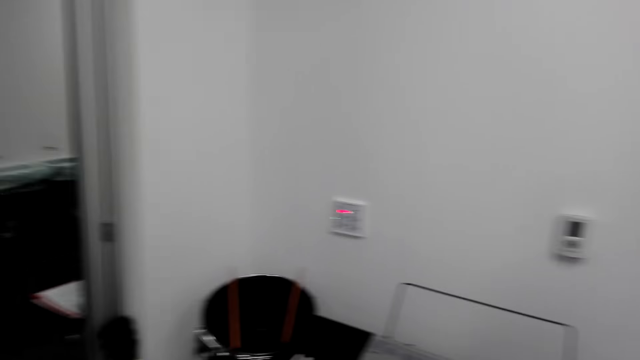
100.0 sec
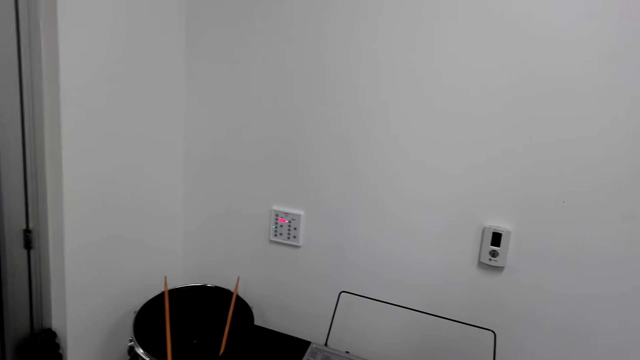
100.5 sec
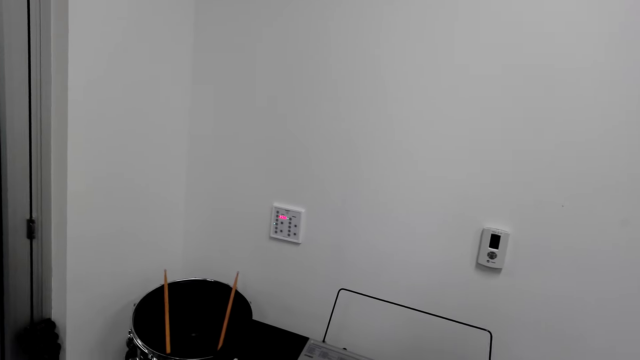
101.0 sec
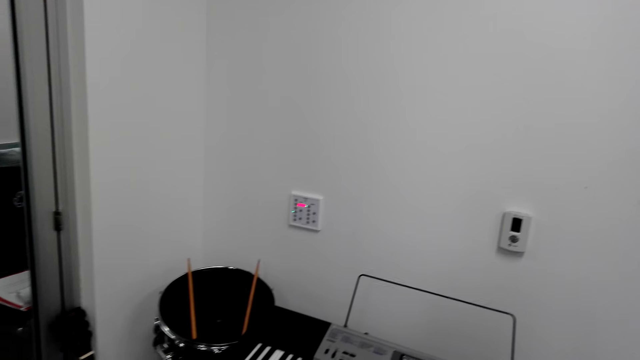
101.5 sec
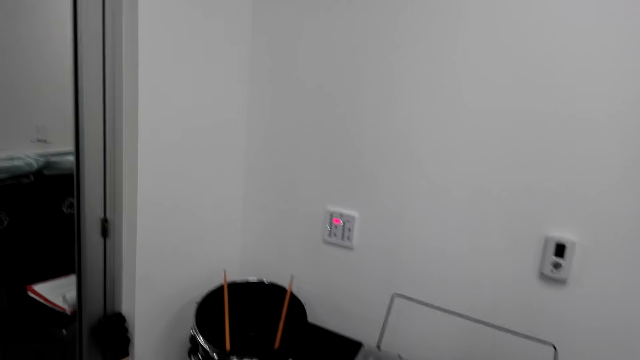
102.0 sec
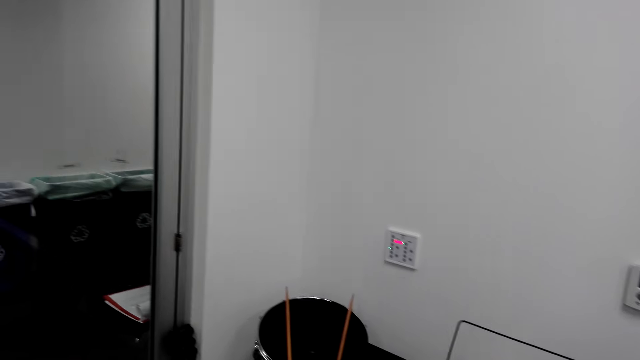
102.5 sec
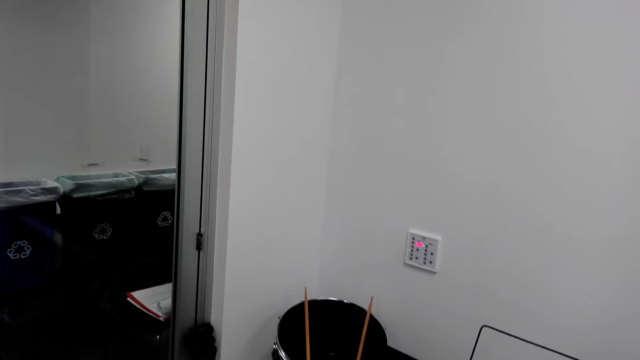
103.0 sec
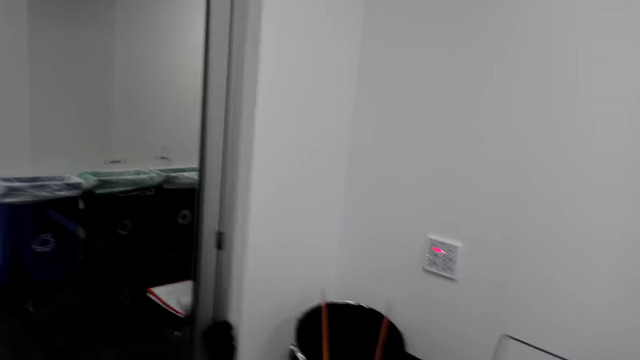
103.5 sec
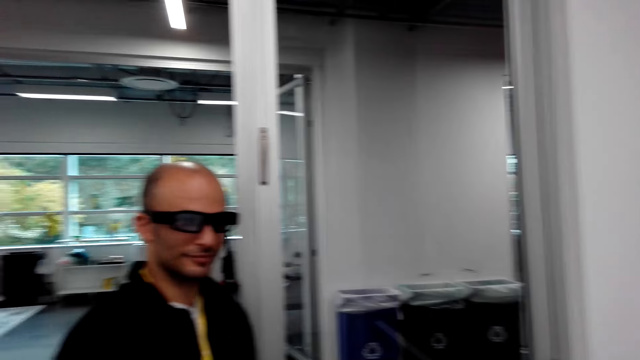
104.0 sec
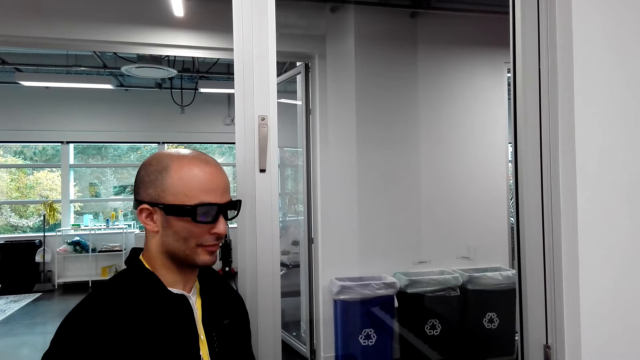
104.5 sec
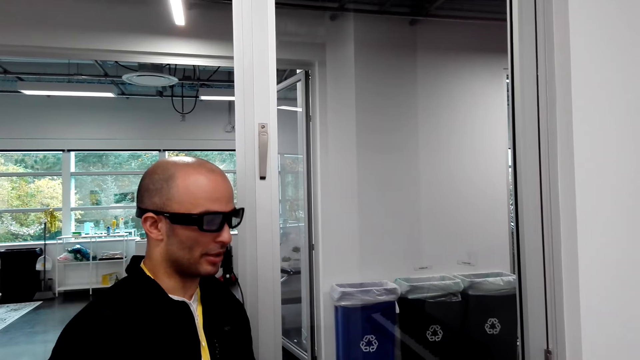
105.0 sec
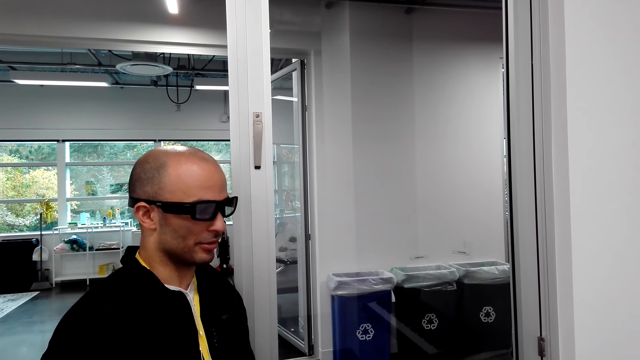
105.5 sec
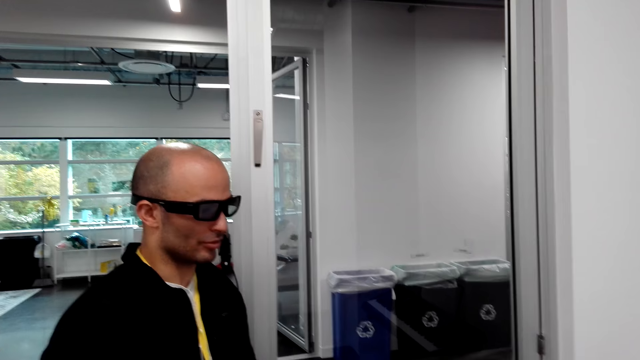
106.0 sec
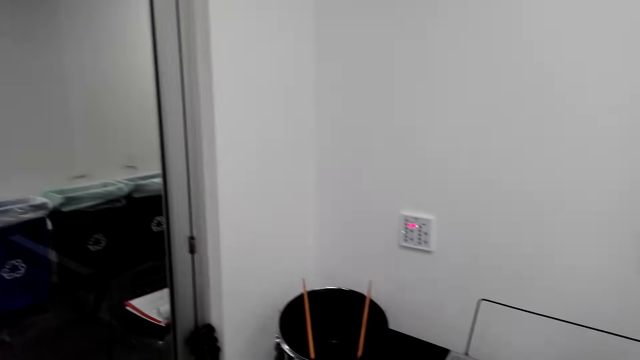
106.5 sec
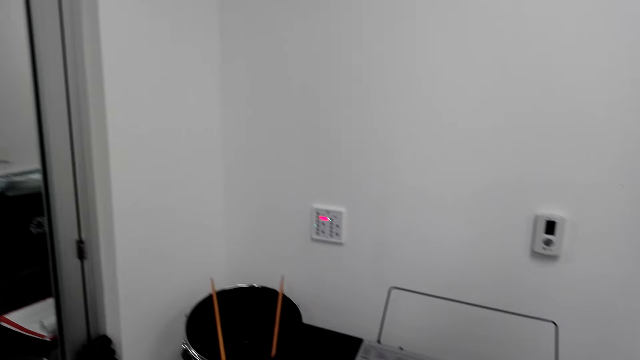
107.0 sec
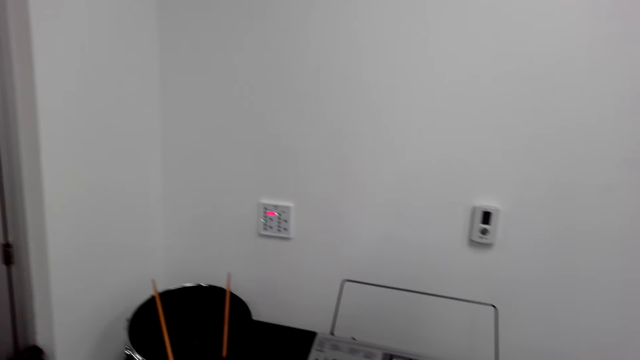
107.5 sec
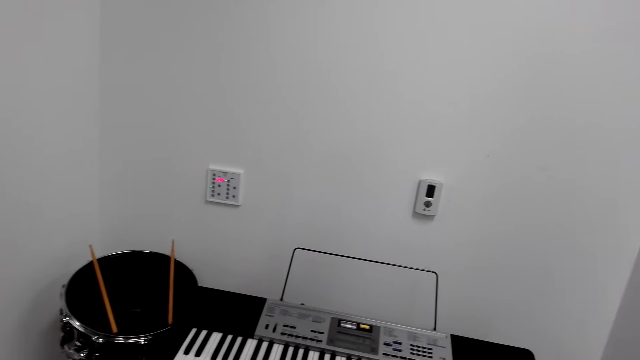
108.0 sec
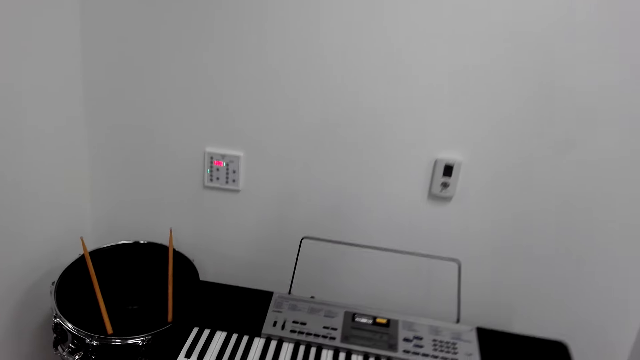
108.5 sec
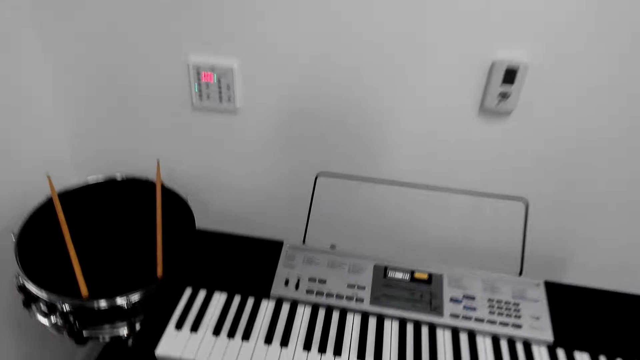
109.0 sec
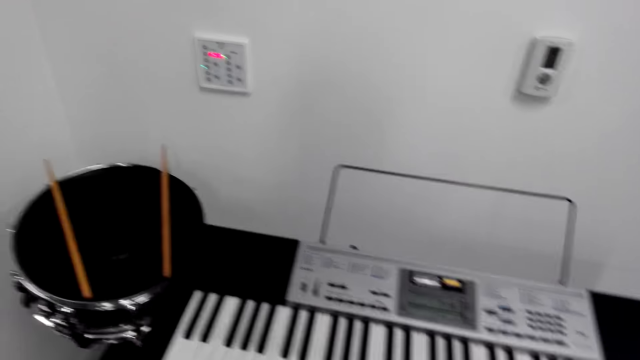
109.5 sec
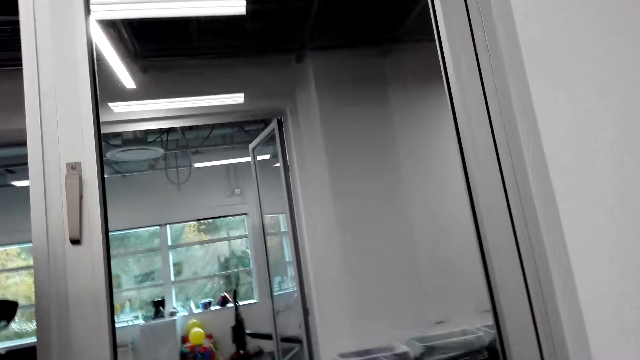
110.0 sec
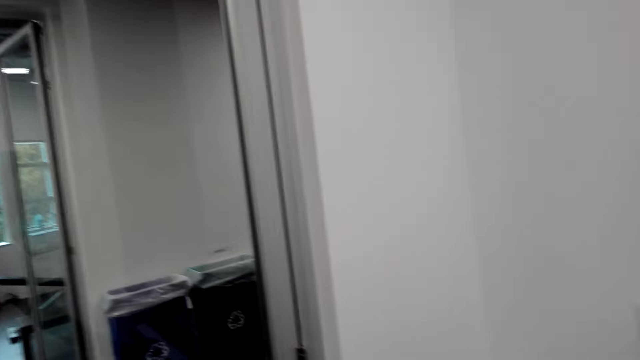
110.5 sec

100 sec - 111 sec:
The camera wearer converses with a man. They look around.

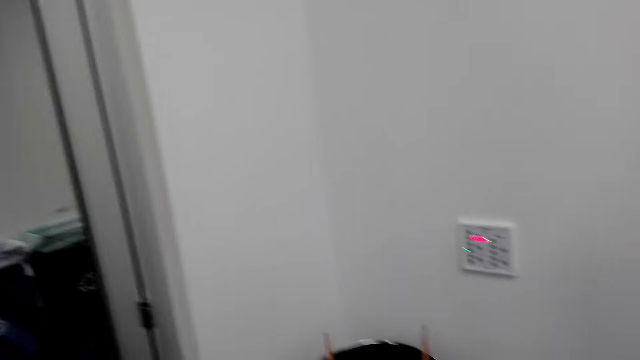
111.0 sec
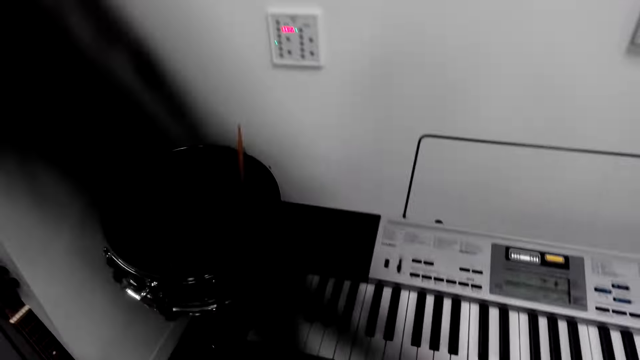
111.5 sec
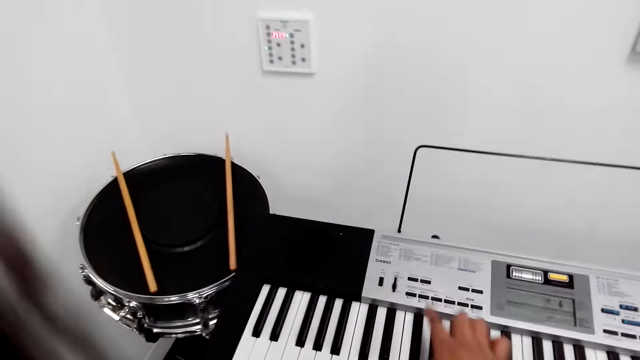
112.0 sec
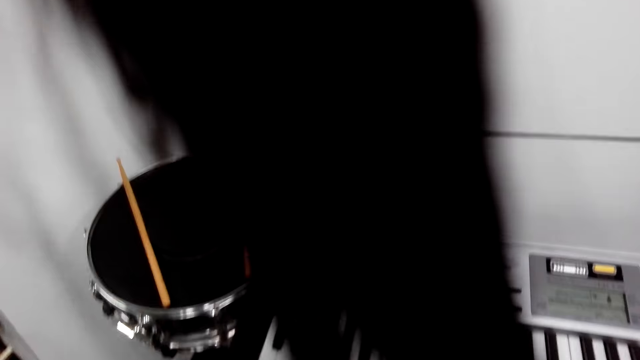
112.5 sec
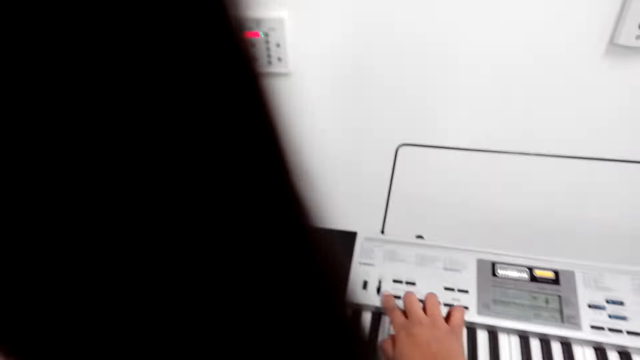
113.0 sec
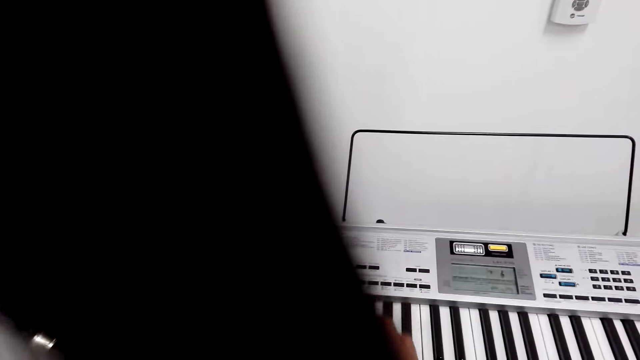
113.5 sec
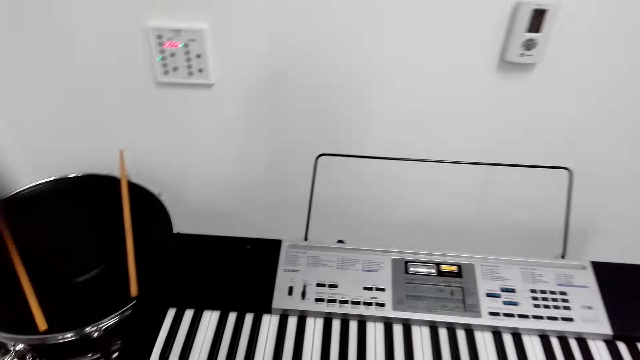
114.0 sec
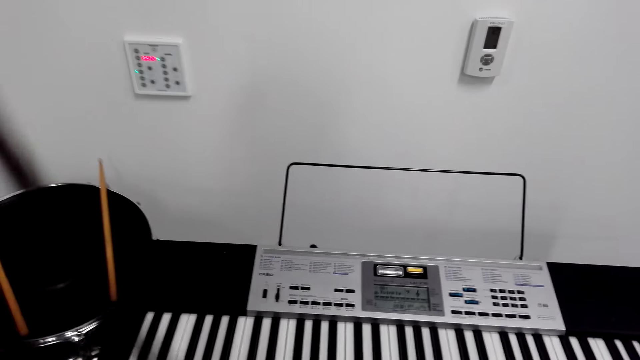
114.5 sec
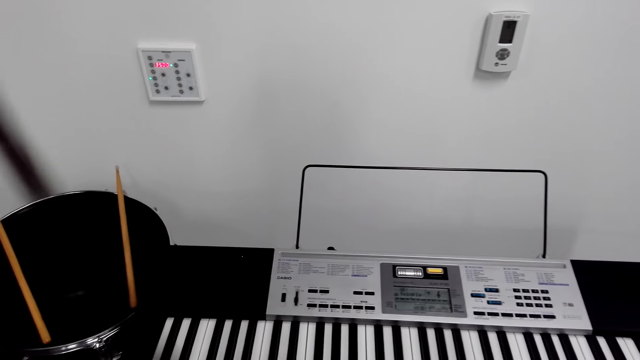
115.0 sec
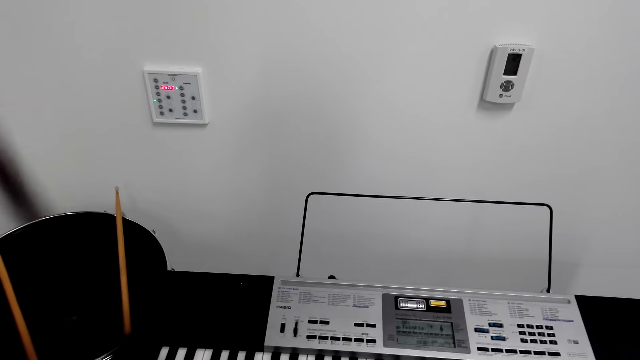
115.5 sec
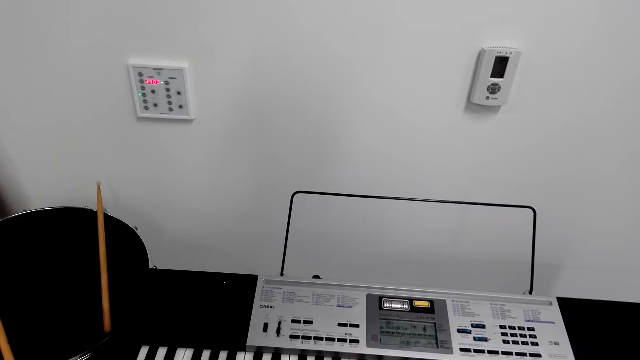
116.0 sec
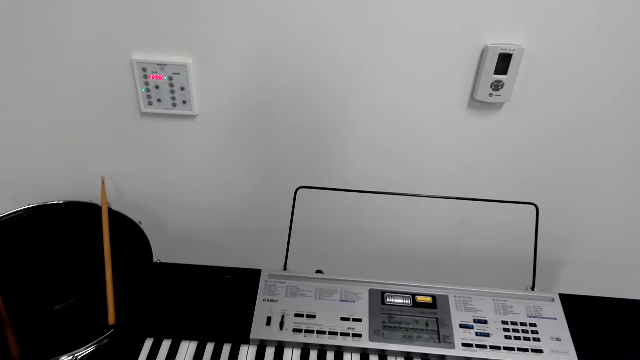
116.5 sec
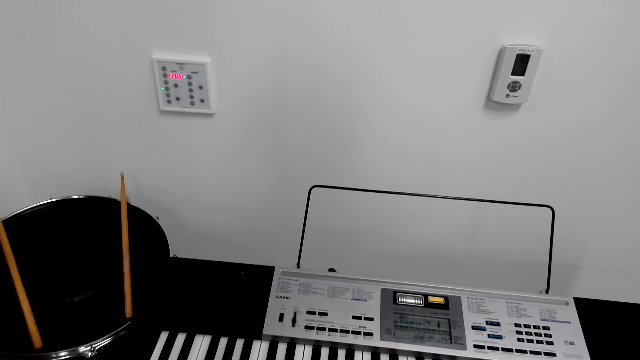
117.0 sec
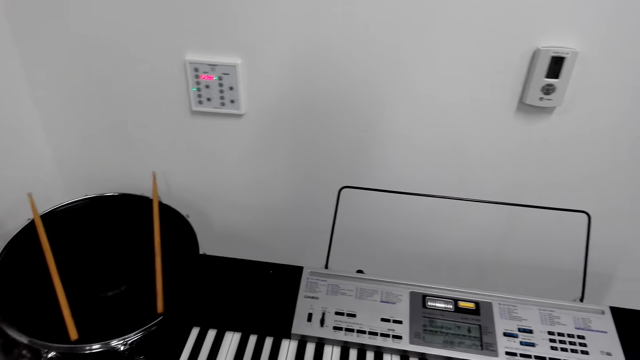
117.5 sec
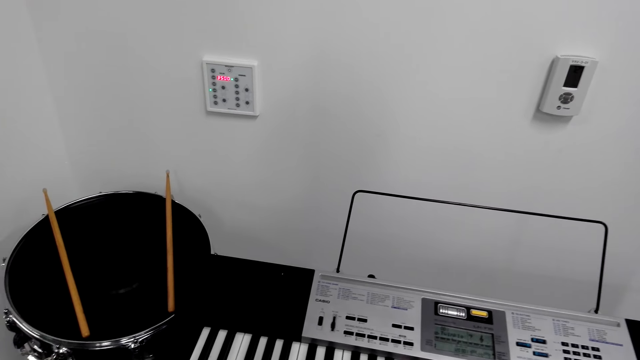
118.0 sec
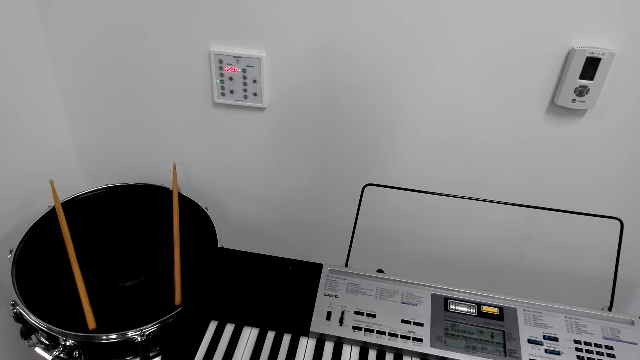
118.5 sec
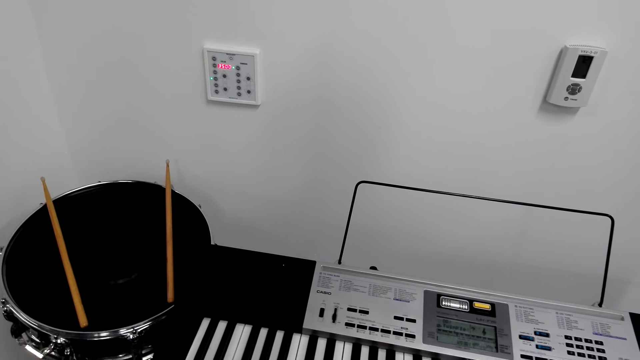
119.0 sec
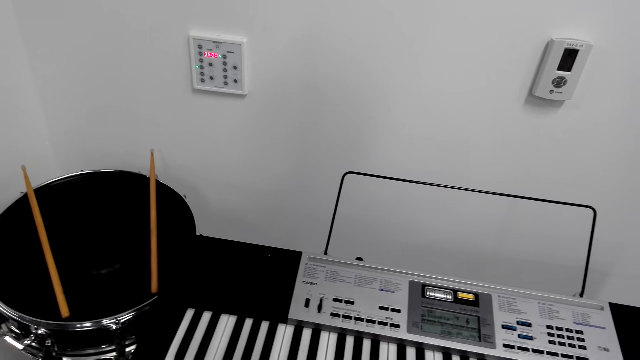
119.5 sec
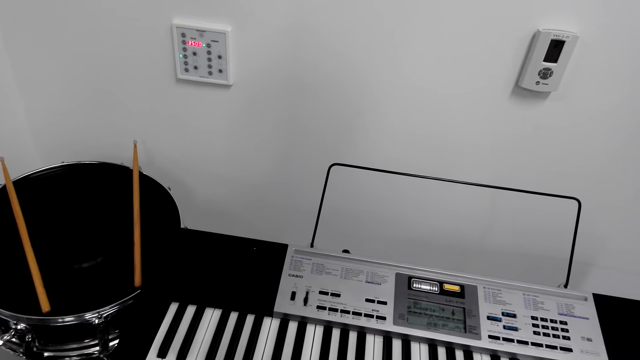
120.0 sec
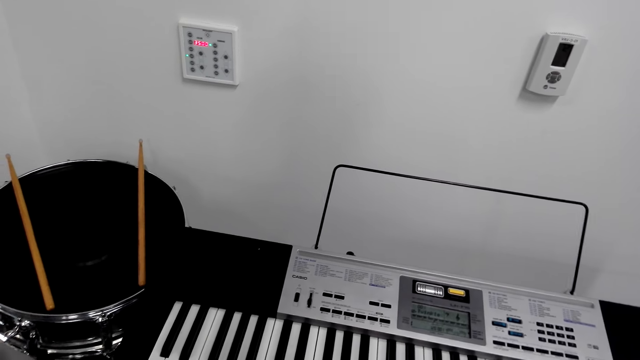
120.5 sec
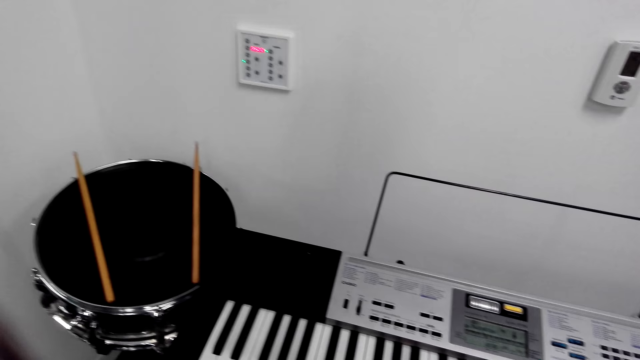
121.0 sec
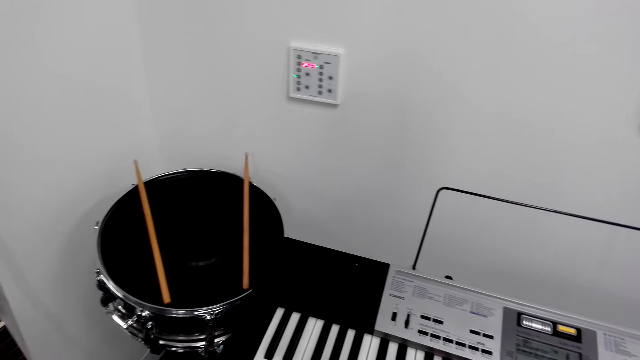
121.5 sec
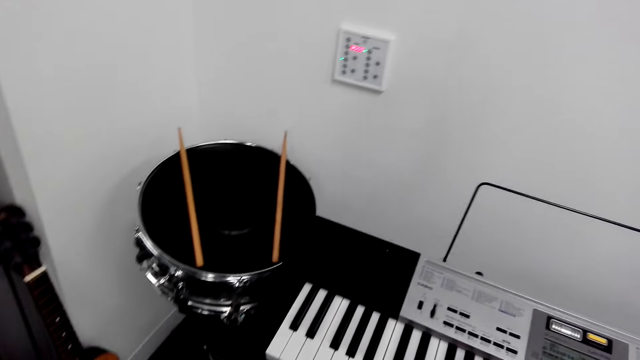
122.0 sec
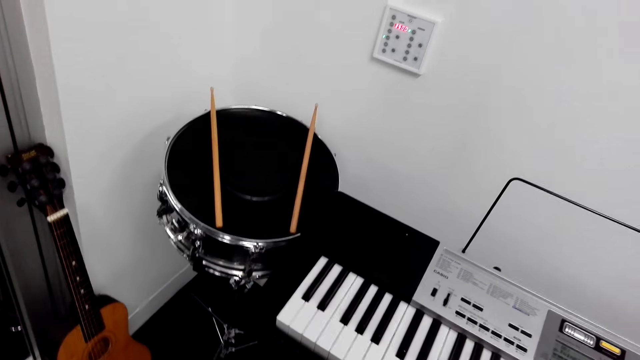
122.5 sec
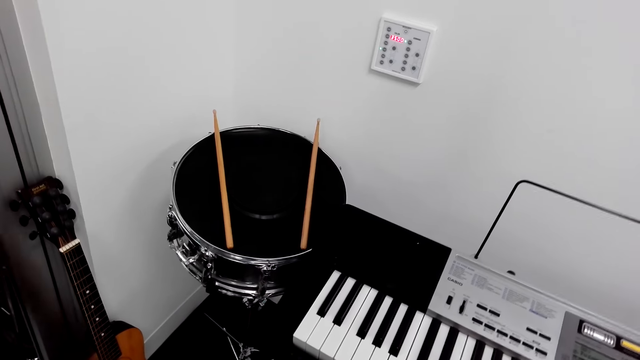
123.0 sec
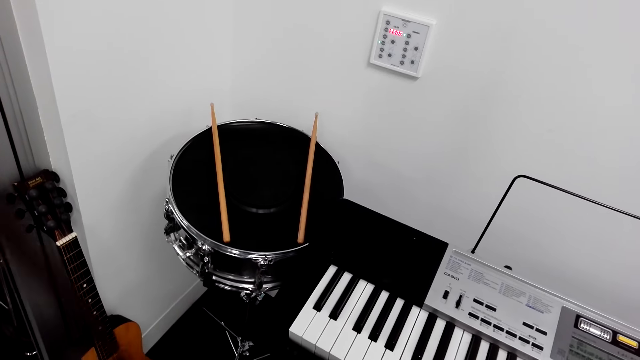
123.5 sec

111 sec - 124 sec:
The camera wearer touches the piano. They play the piano.
